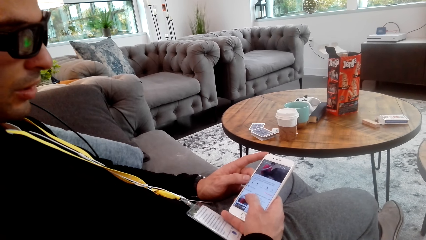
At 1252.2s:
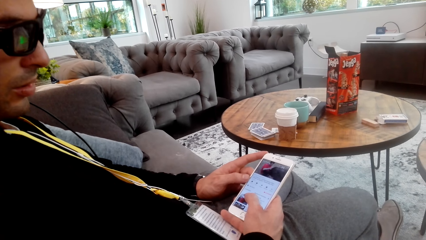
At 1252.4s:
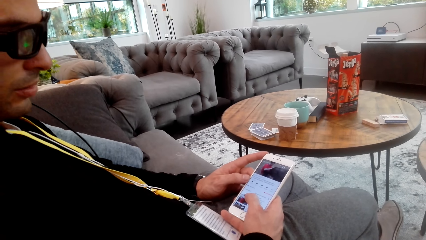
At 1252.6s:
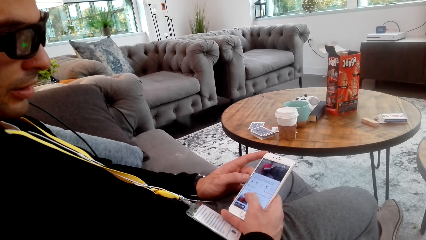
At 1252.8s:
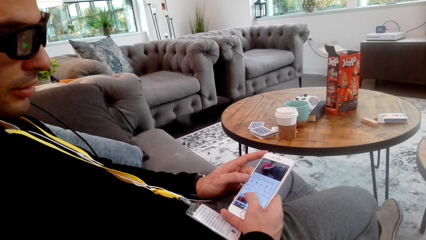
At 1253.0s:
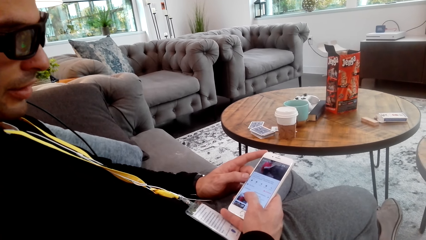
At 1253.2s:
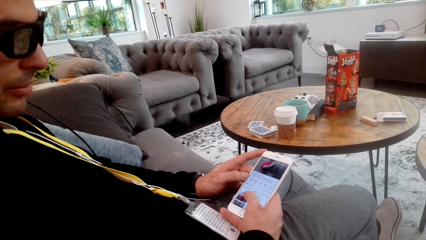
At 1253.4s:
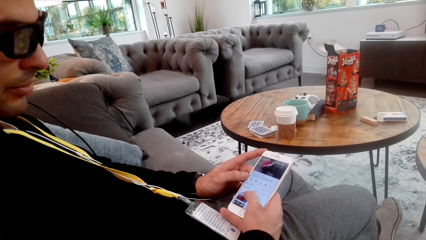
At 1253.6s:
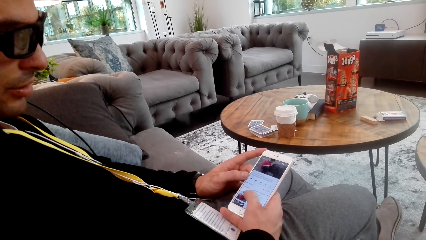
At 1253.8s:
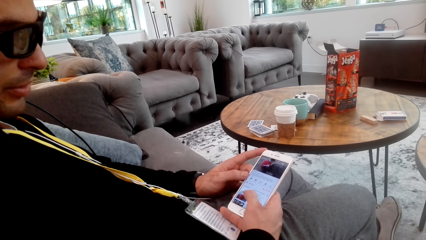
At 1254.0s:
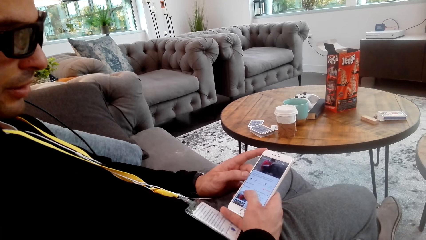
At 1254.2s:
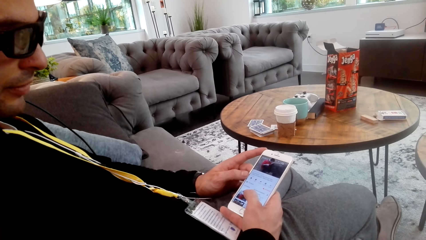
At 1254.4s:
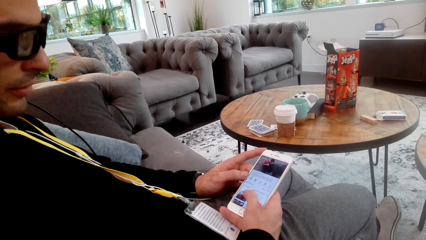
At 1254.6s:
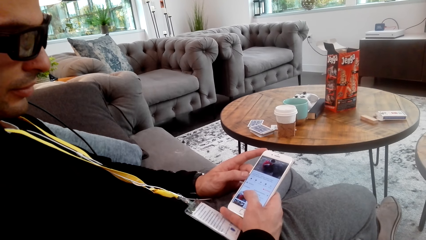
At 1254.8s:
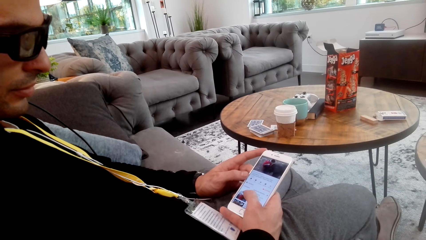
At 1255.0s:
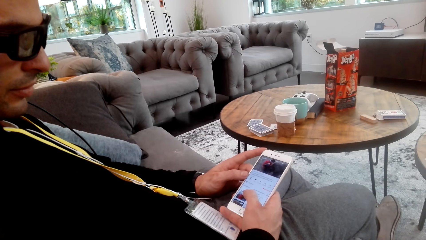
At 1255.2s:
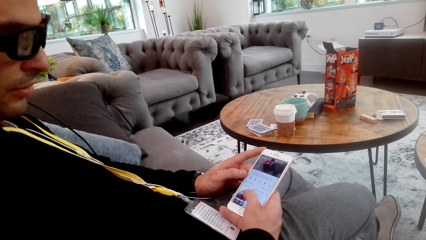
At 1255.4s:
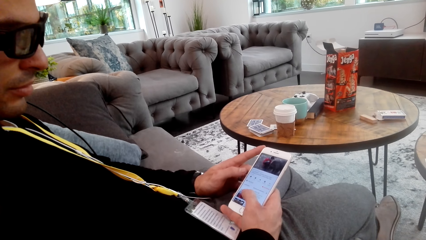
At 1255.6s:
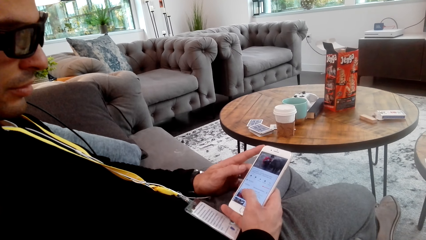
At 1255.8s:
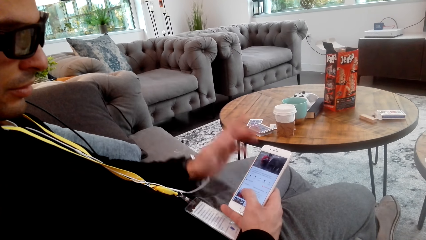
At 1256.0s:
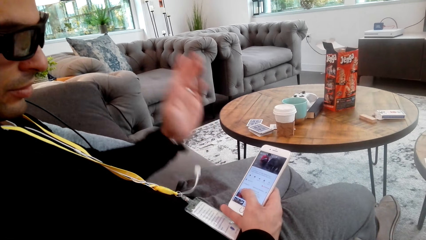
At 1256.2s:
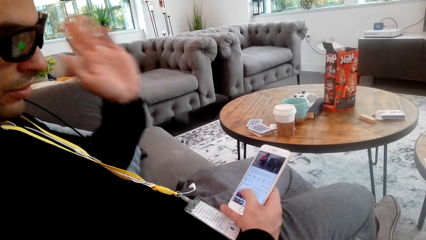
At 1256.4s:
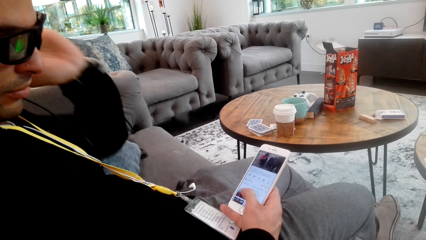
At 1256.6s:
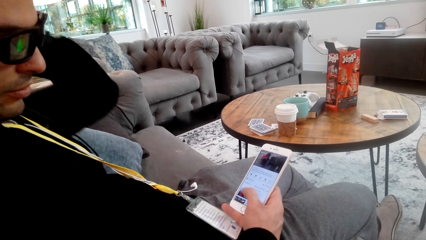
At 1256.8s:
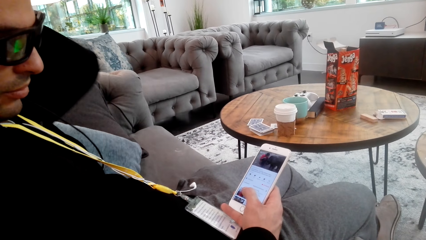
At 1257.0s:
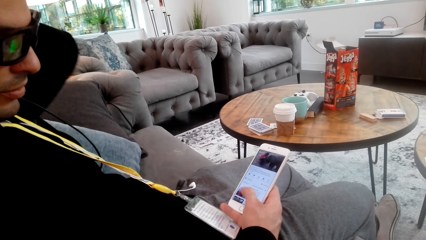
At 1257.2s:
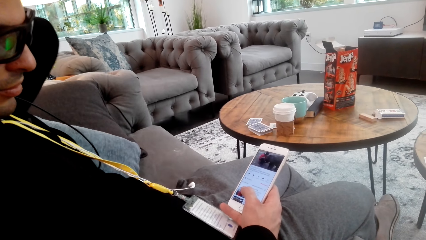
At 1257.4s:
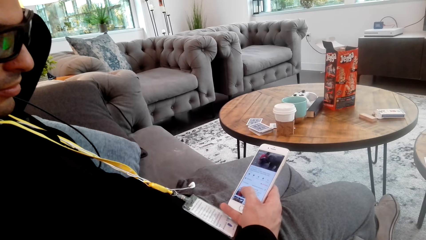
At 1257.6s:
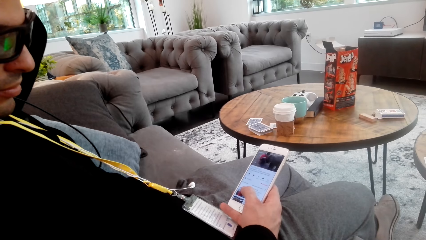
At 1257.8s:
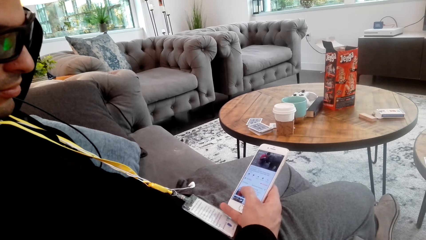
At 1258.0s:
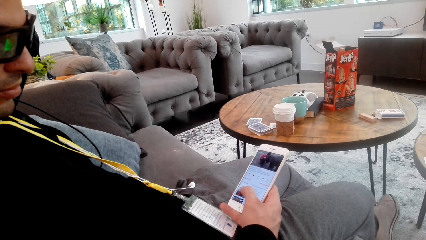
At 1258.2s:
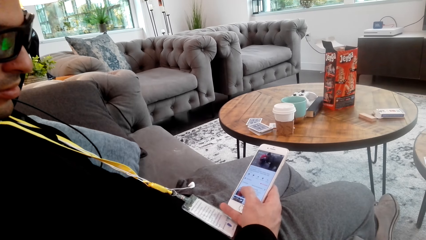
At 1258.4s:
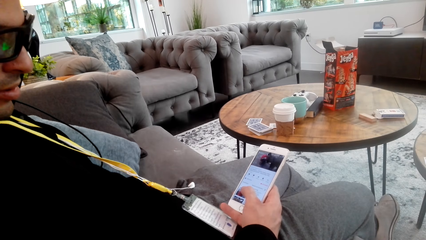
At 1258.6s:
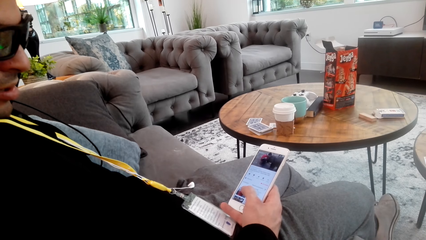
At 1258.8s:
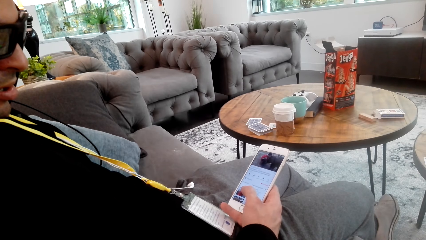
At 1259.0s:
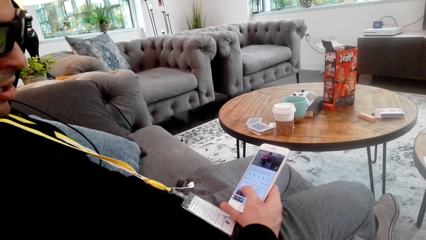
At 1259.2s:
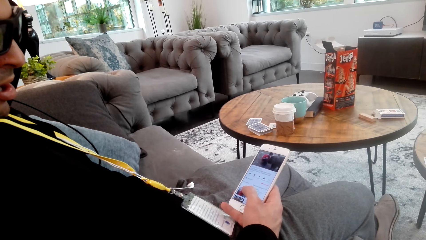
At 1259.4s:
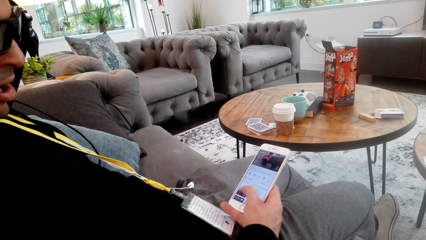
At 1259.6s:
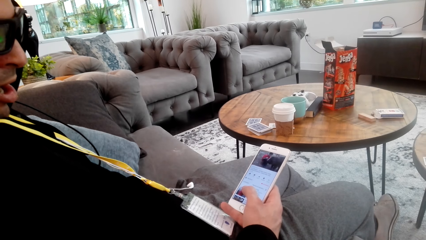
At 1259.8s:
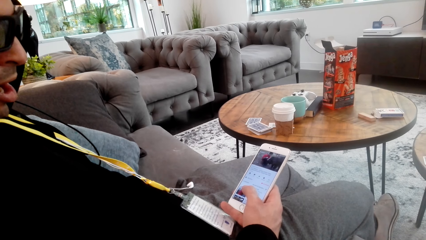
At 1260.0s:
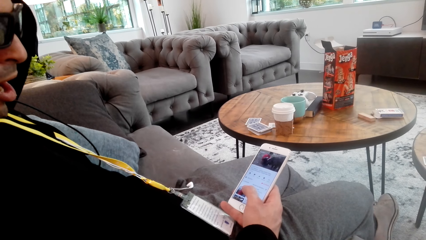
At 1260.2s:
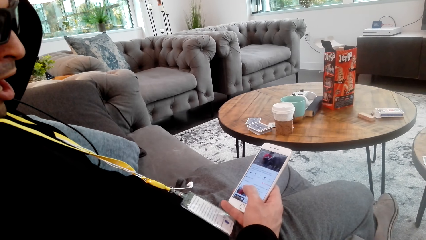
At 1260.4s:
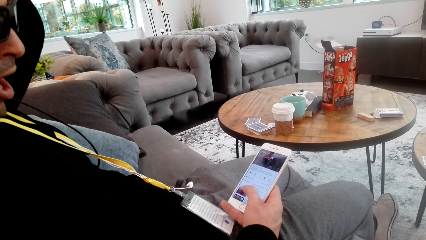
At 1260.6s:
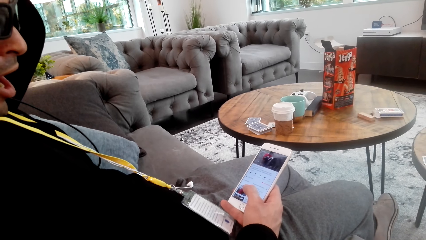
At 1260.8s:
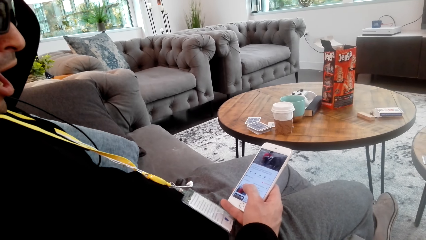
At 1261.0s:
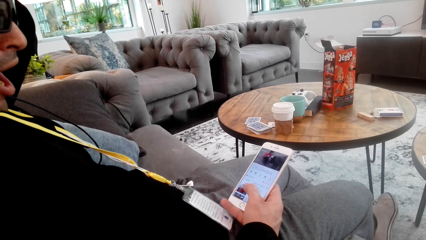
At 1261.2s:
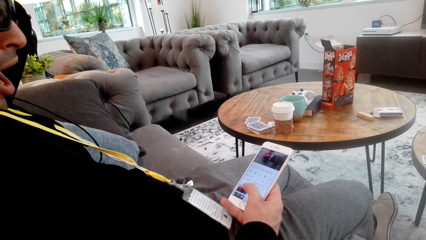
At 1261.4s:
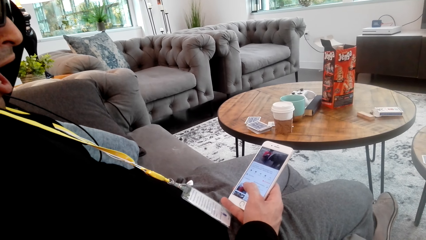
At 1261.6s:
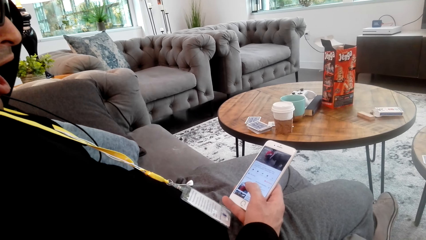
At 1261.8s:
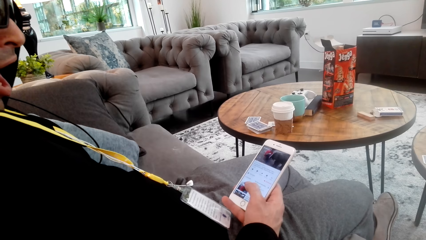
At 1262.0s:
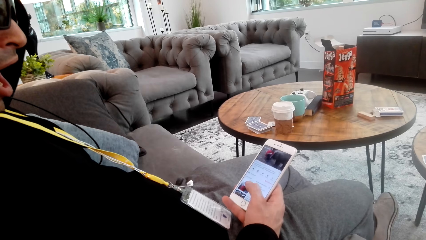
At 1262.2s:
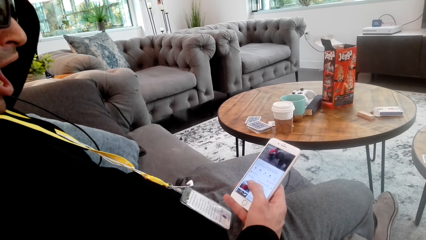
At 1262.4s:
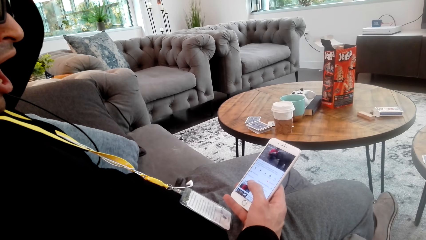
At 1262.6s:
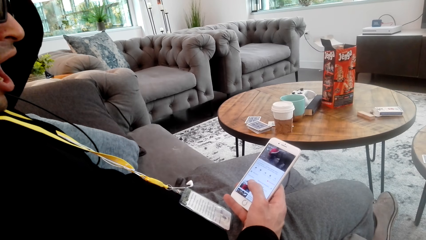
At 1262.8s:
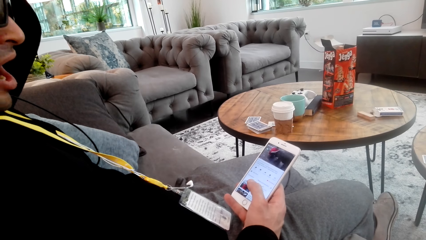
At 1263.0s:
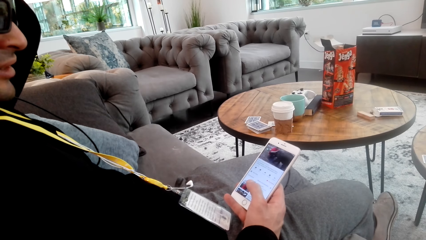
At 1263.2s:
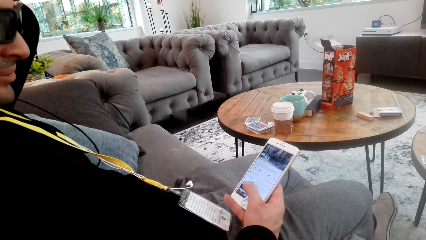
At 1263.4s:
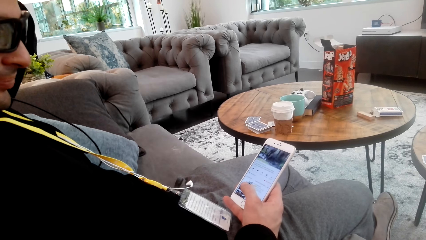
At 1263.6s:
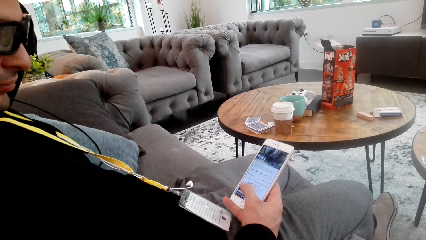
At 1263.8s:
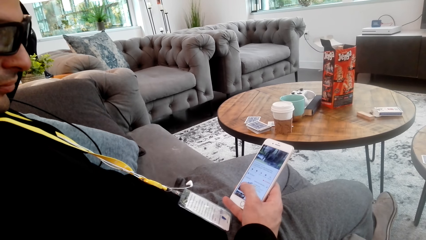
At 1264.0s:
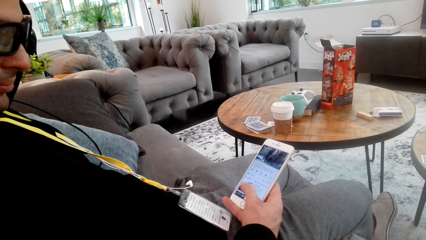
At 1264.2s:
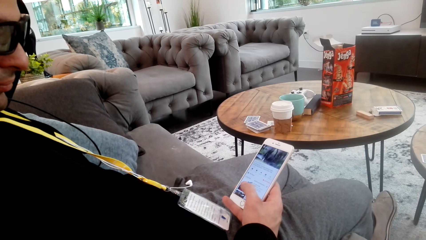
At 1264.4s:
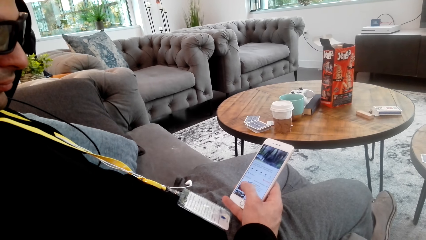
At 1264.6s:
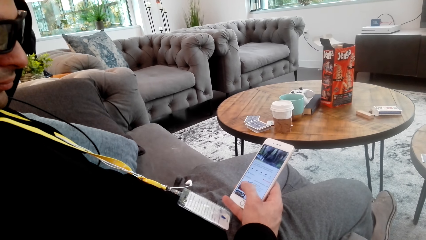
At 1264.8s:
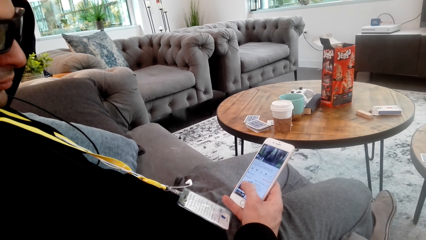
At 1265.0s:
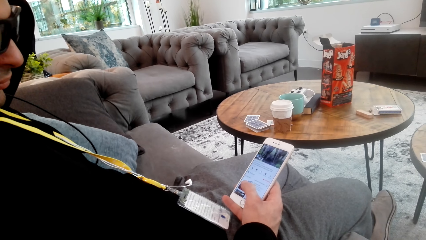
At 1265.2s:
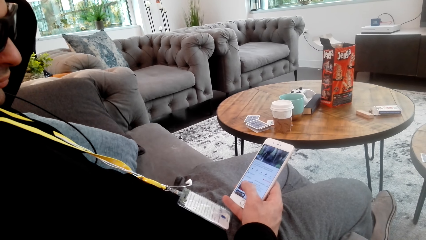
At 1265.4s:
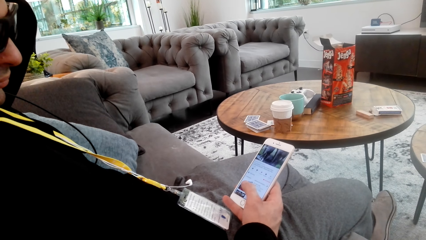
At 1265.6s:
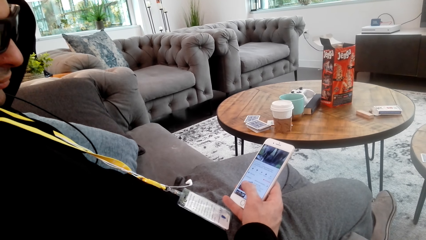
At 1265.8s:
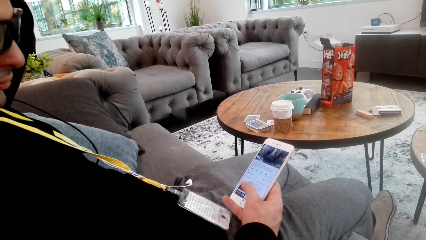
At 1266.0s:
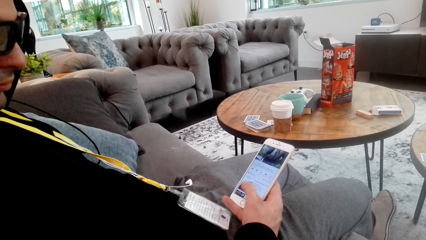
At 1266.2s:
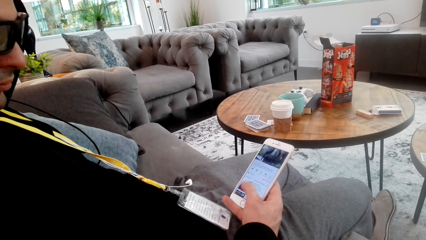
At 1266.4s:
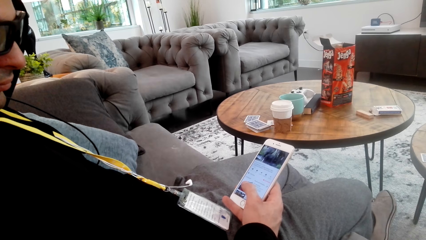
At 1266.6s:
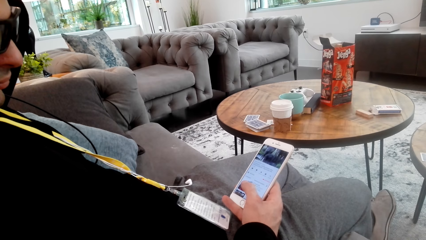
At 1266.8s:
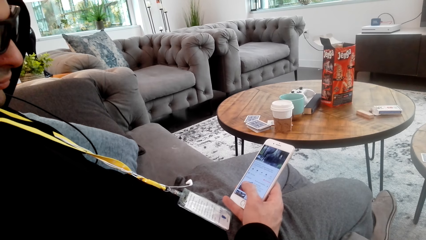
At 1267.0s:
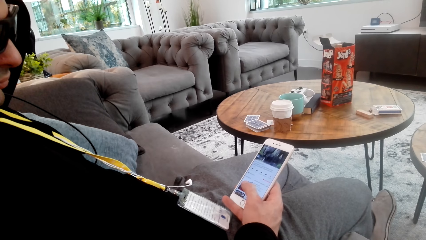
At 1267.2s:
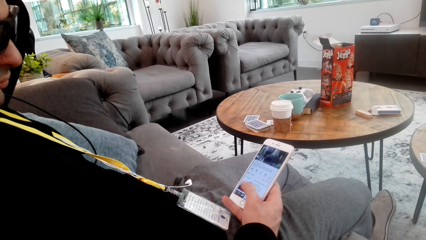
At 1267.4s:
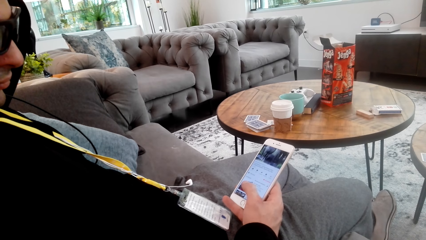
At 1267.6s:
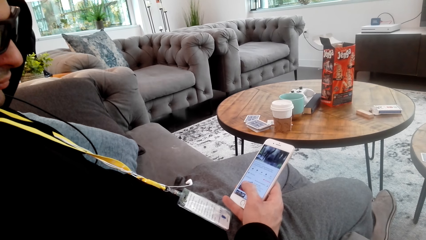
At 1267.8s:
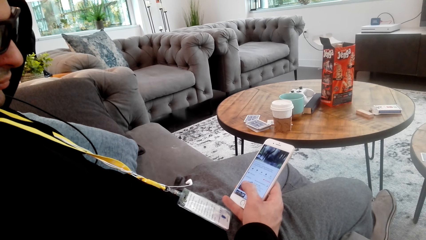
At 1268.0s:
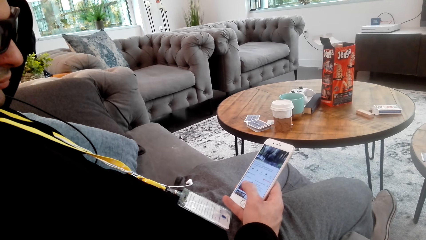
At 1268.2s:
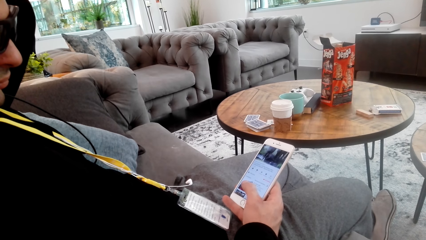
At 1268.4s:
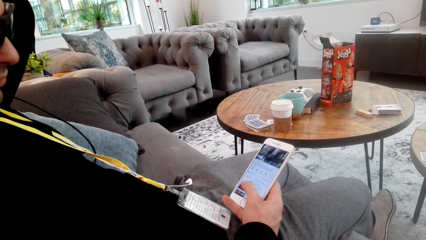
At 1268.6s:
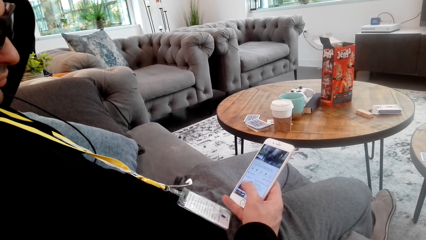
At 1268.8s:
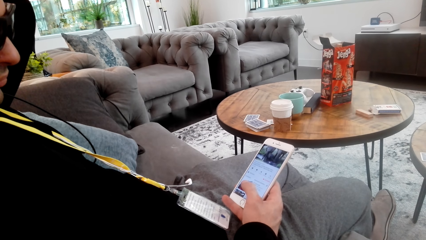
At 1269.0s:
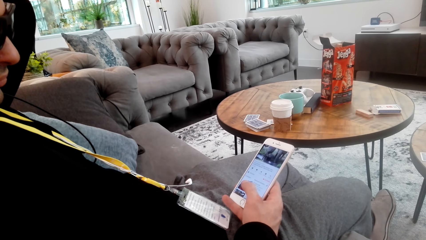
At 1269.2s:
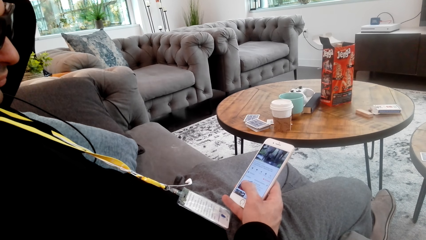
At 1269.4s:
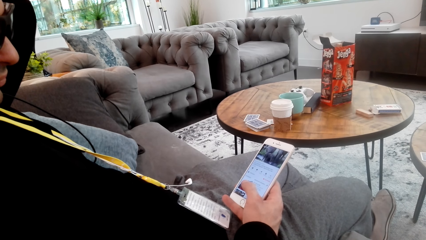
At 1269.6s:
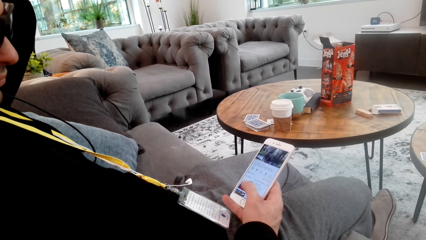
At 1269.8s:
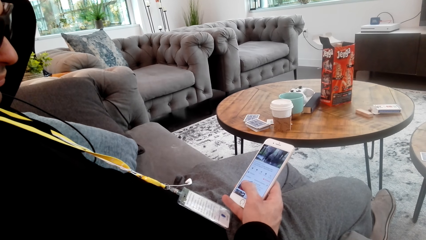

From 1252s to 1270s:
A man converses with the camera wearer and raises the hand. The man stares at his phone.
